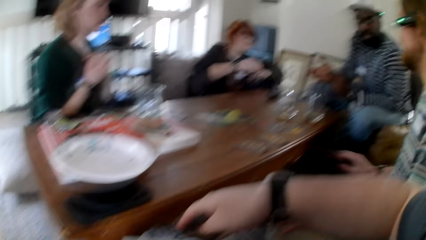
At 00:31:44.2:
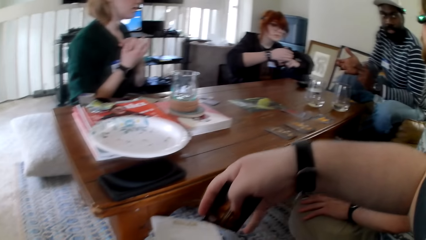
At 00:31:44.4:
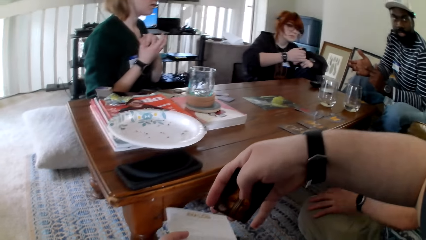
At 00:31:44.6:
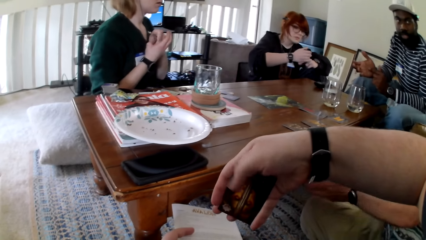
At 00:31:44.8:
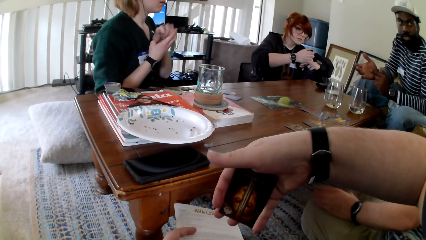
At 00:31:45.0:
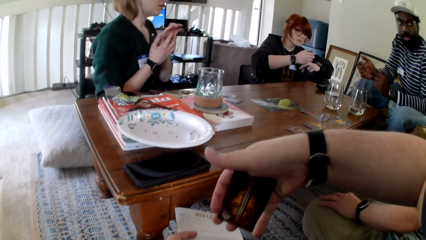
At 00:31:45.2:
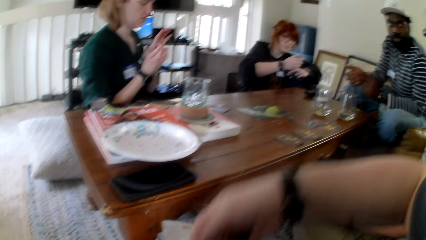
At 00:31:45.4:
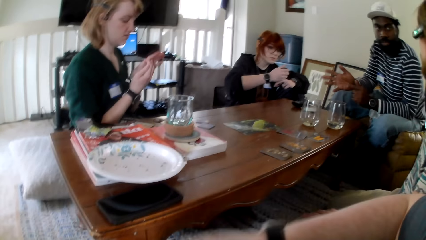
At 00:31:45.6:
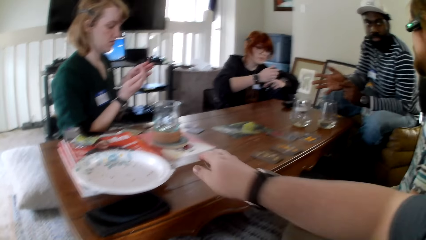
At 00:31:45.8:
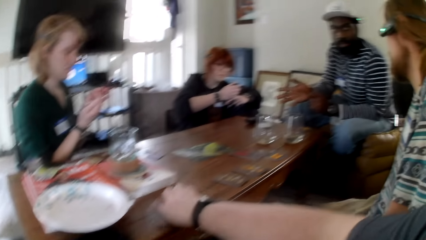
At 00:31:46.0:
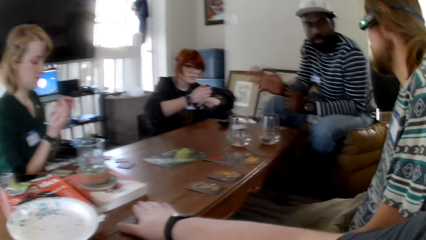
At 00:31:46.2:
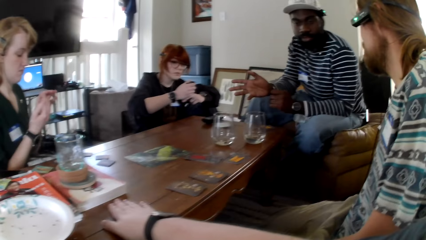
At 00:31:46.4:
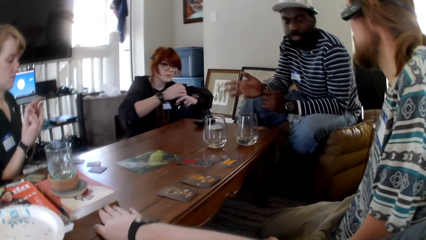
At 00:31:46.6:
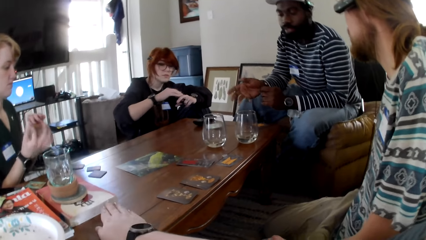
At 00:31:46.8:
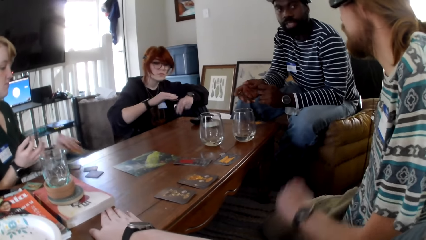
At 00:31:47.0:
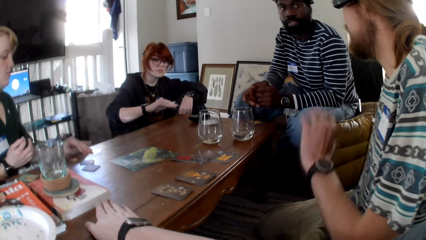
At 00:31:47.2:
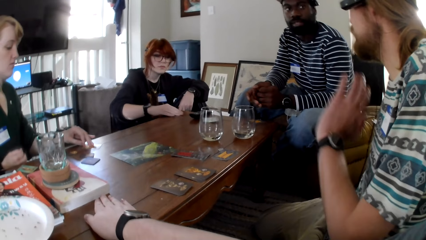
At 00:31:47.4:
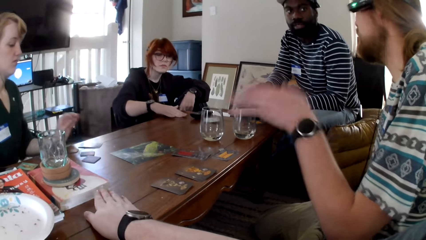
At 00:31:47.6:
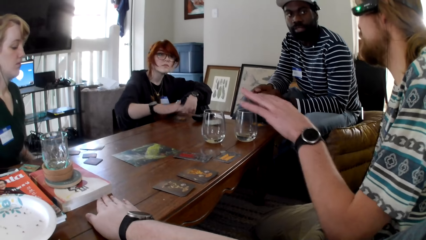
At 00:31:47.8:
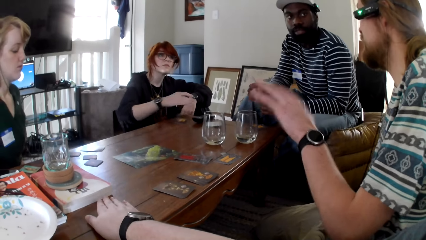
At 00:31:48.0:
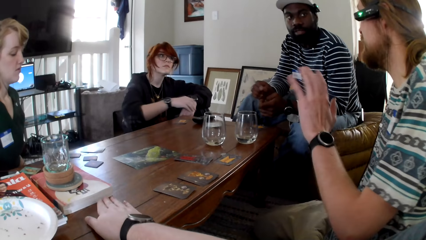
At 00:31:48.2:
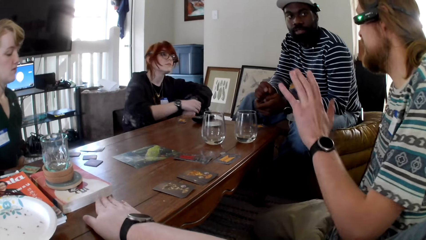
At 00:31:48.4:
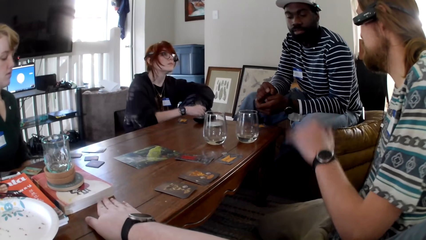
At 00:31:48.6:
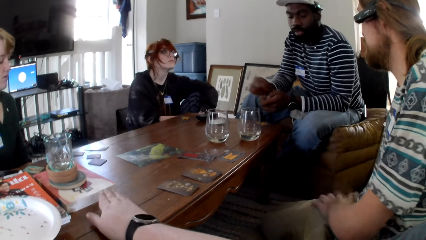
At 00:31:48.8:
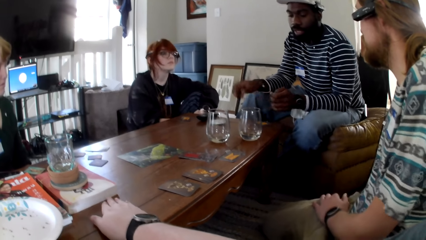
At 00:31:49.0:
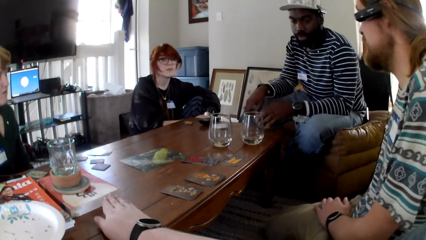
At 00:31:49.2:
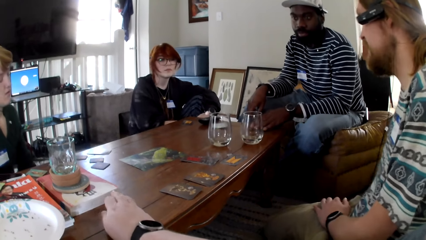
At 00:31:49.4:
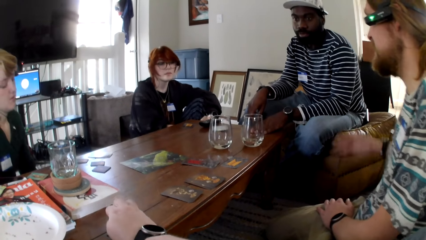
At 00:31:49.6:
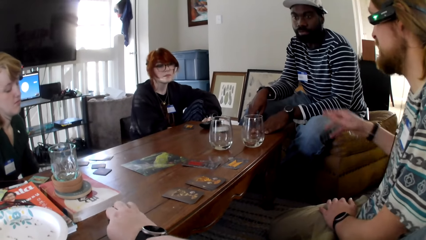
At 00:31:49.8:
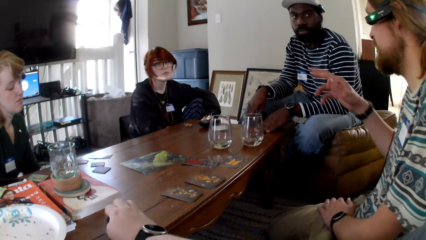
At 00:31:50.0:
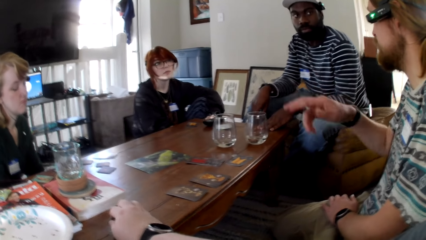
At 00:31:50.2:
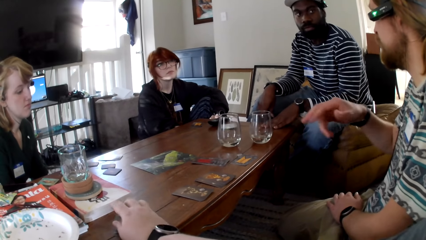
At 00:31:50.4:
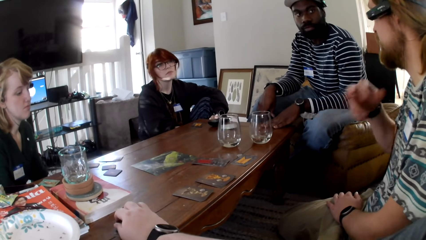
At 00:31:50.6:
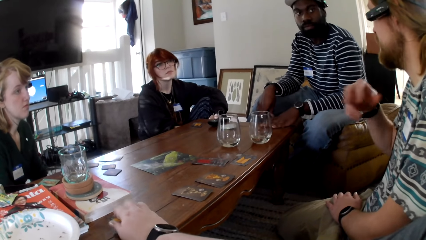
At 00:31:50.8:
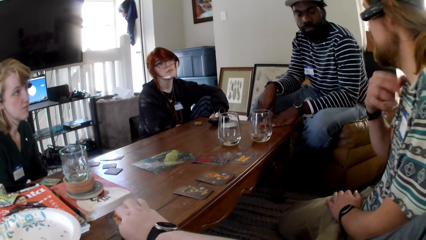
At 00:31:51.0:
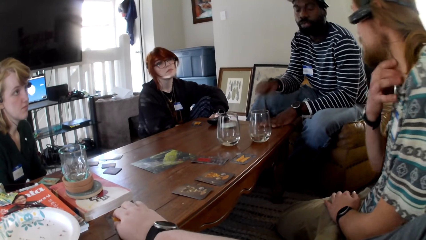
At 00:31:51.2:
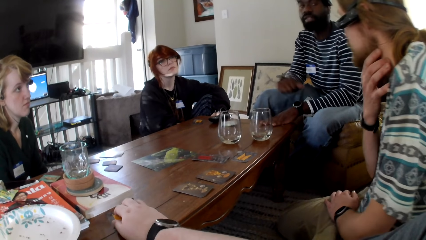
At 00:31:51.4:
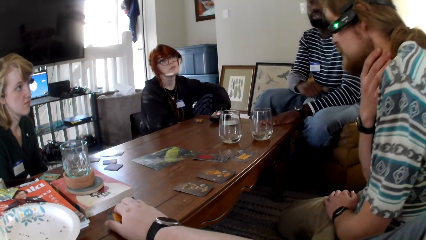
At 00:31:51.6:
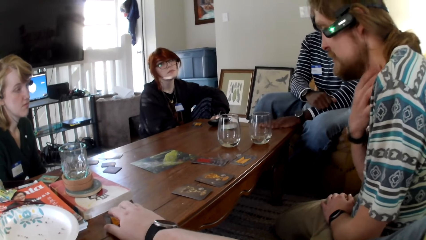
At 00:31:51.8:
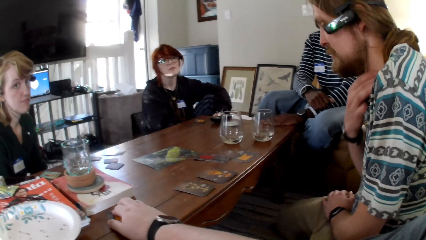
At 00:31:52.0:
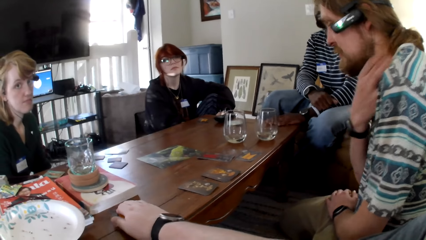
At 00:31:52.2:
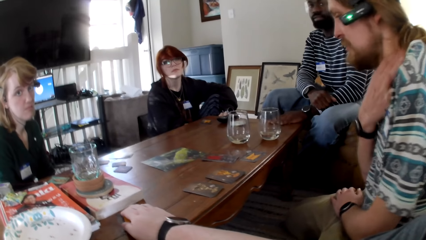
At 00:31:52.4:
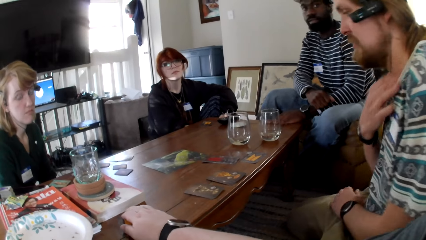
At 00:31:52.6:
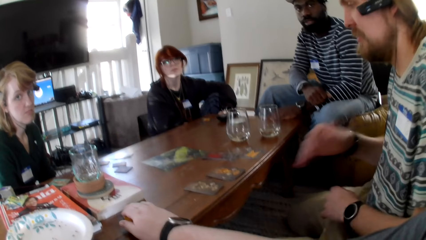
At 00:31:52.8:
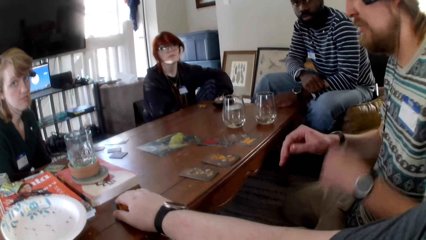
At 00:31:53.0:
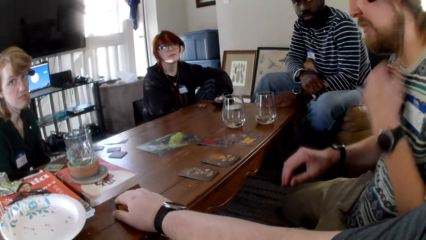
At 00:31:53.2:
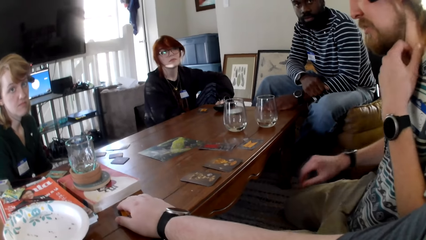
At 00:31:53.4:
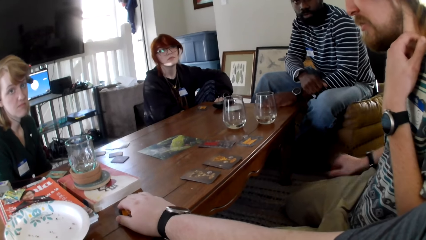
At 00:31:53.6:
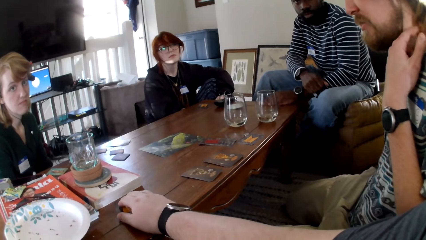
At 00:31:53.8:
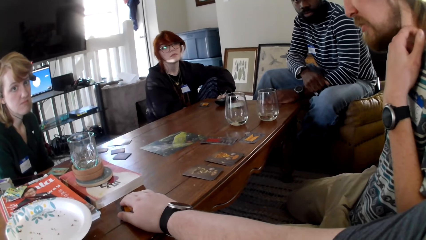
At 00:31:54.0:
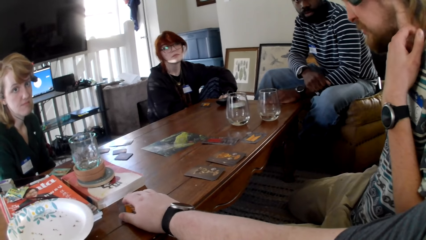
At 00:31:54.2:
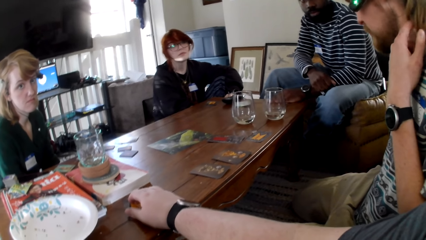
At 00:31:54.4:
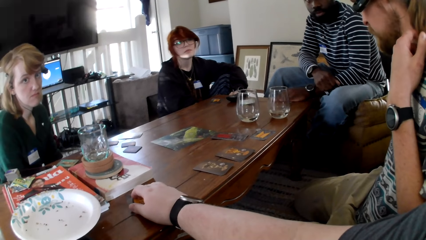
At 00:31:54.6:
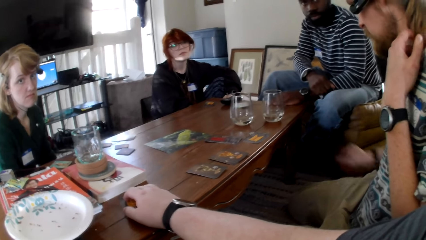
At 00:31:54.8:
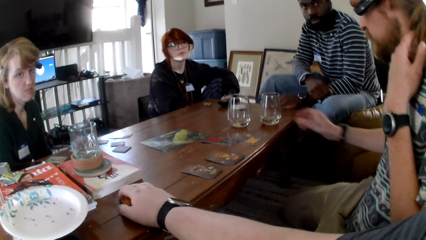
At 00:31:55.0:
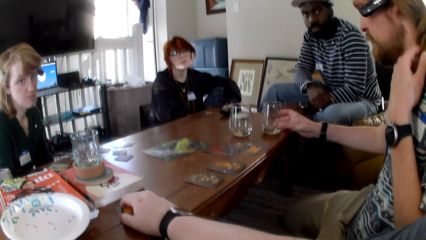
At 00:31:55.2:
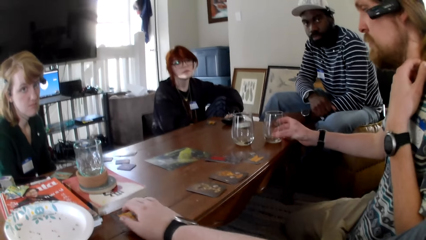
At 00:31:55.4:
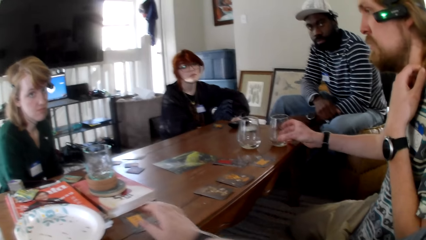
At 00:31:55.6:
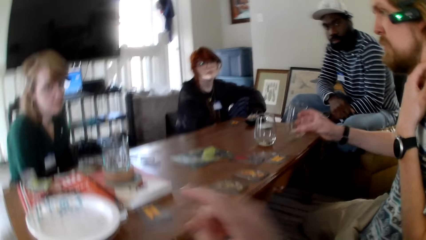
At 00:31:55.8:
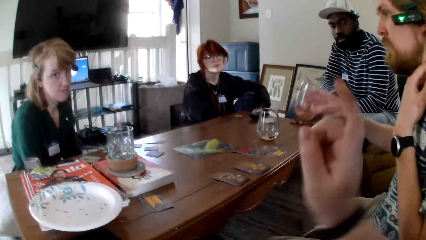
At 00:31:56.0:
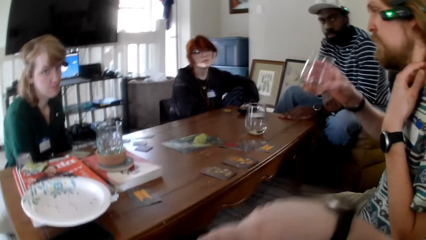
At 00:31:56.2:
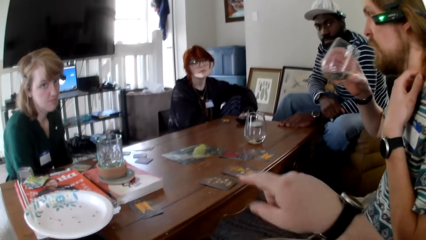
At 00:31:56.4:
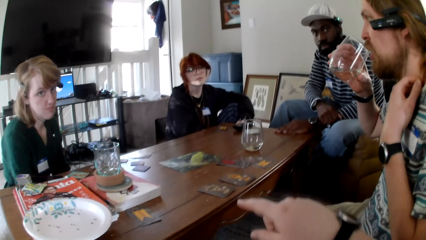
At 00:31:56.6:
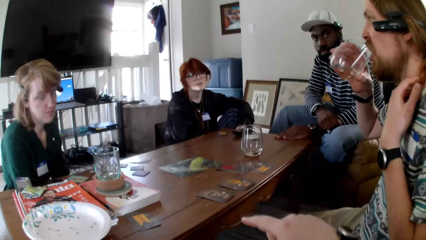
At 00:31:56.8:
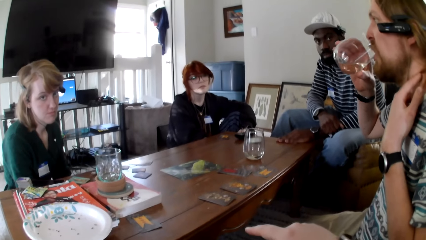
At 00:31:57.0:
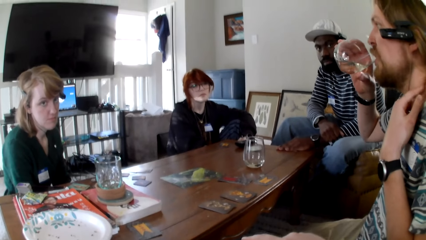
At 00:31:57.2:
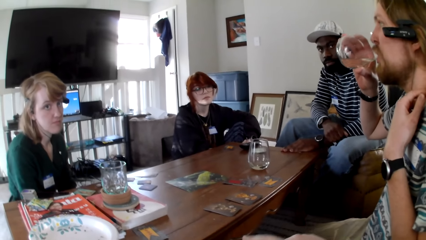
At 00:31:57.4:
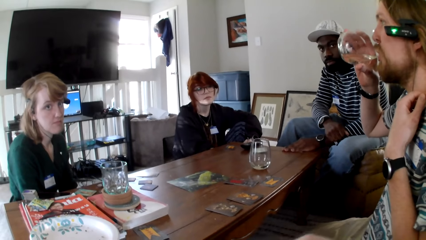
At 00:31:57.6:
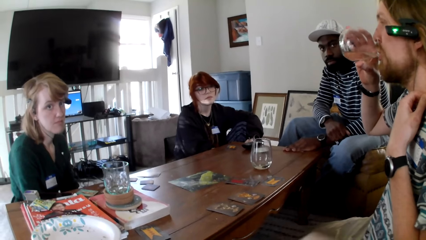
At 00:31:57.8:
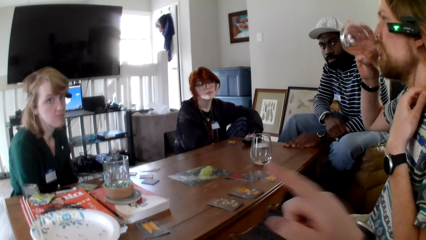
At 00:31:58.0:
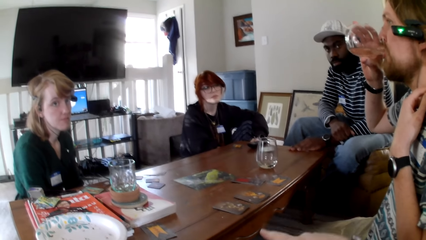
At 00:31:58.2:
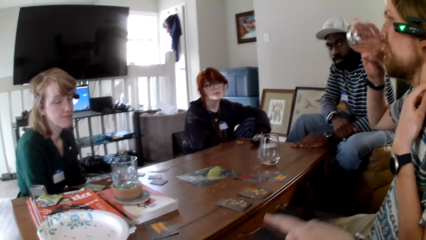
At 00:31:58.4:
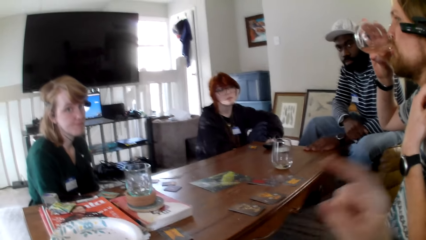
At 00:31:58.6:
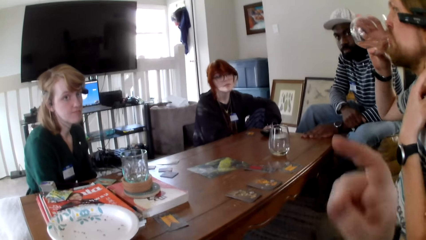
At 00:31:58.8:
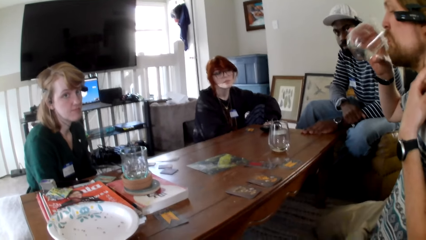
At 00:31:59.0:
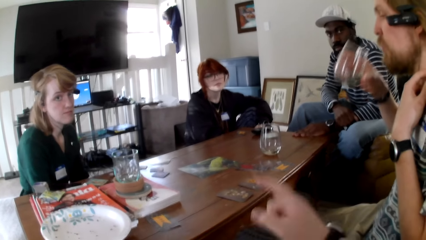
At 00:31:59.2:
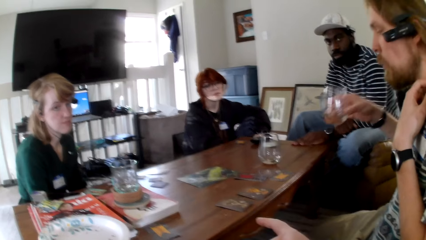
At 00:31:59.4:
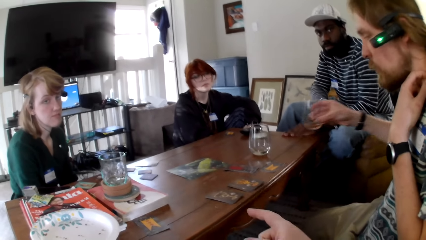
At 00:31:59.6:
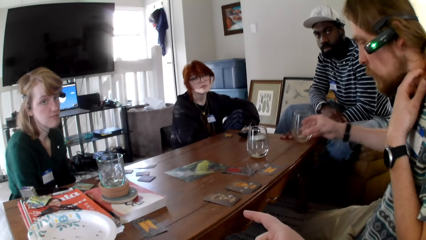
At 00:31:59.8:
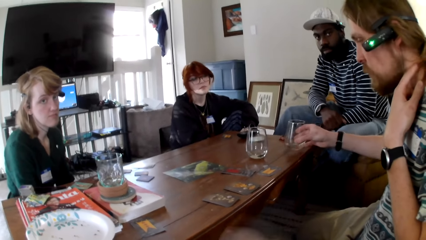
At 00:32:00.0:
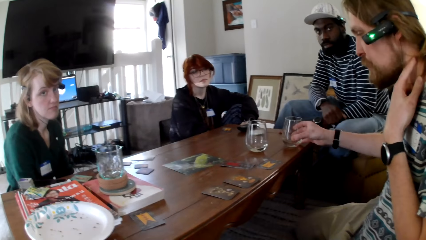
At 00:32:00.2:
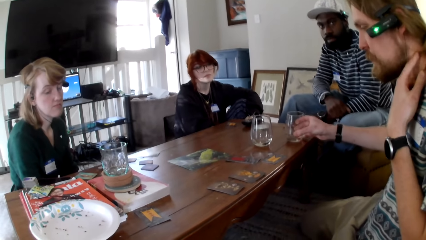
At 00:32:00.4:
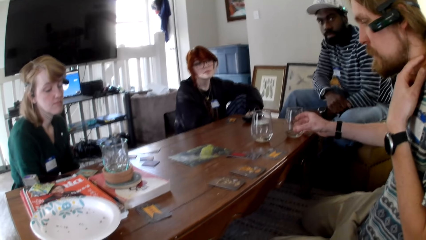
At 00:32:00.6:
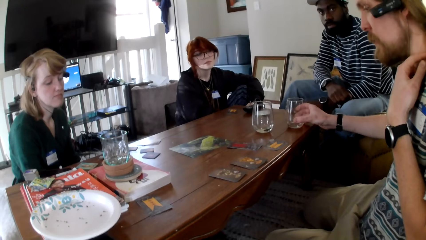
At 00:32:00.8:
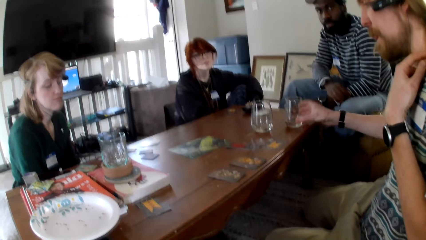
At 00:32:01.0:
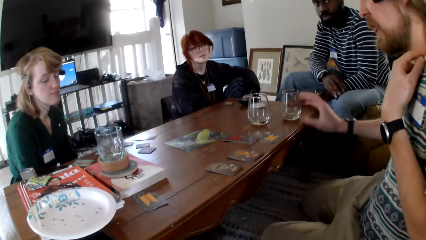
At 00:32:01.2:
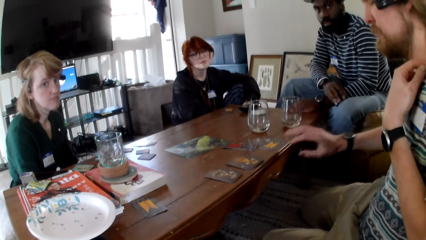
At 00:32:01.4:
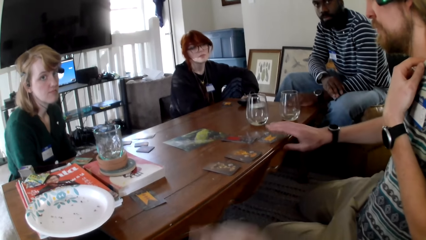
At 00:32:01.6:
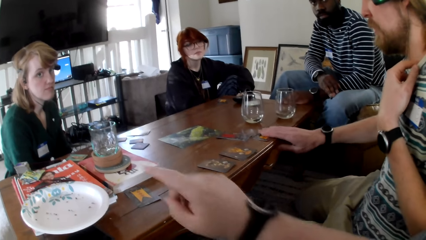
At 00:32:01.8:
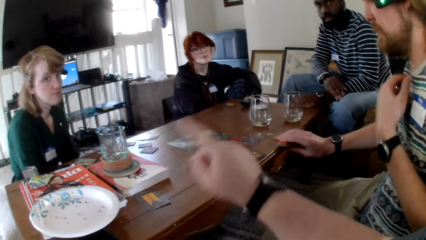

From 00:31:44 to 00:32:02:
A woman holds her hands together. The camera wearer checks the card. He touches the cards. He puts the card on the table and holds the table. A man gestures his hand. Another woman puts the card on the table. The man gestures his hand. Another man gestures his hand. The first man rubs his neck with his hand. A person raises a hand up. The first man pulls his hand off the neck. He scratches his neck with his hand. He picks up a glass. The camera wearer pulls his hand off the table. The person touches the glass. The camera wearer gestures his hand. The man drinks water from the glass. The camera wearer gestures his hand. The man puts the glass on the table.
